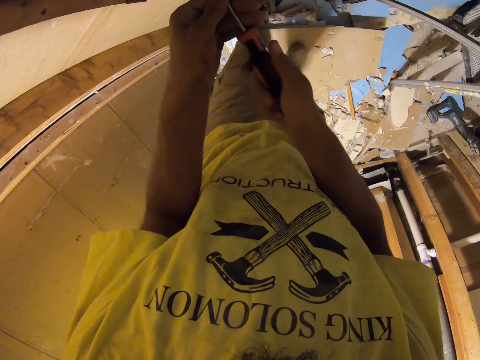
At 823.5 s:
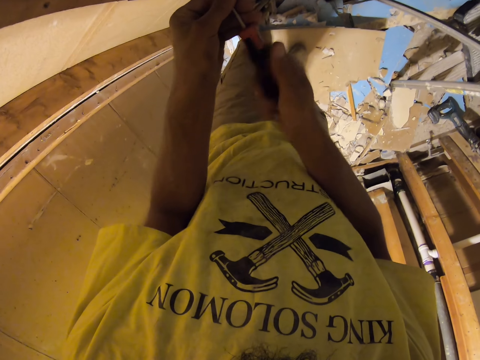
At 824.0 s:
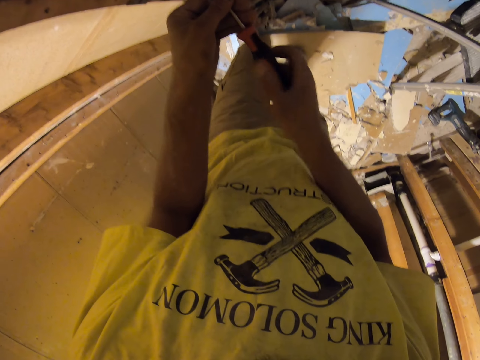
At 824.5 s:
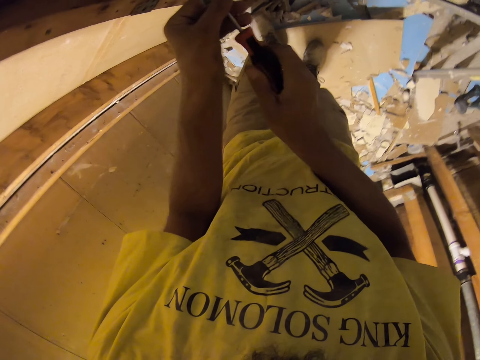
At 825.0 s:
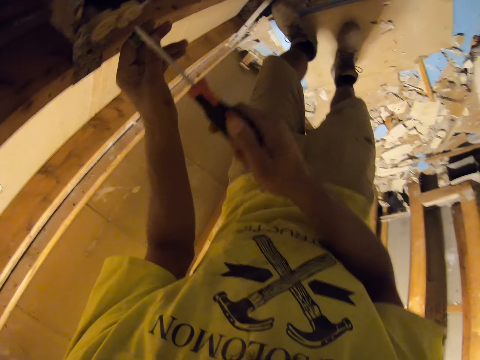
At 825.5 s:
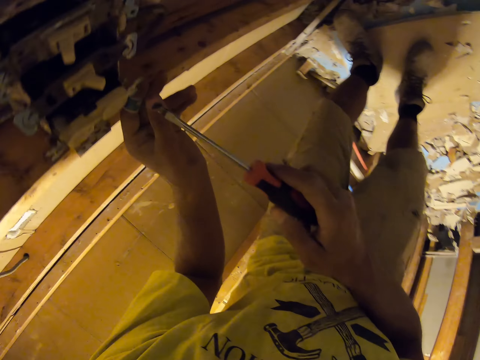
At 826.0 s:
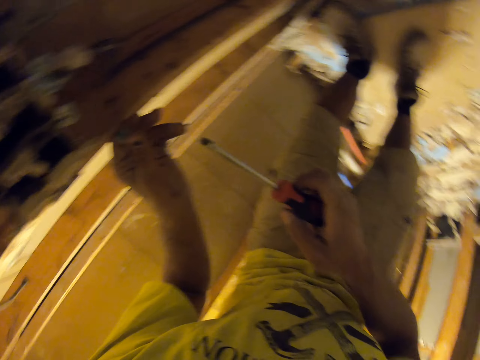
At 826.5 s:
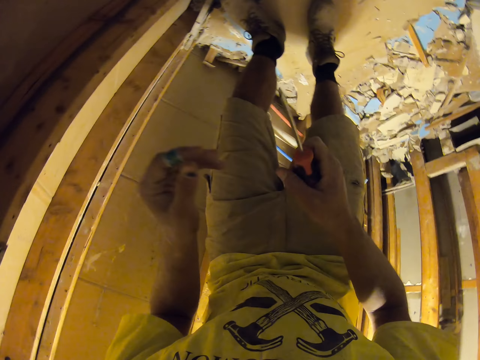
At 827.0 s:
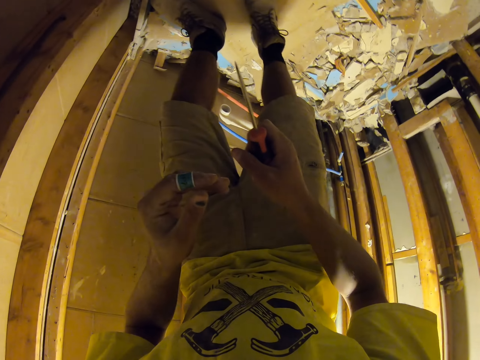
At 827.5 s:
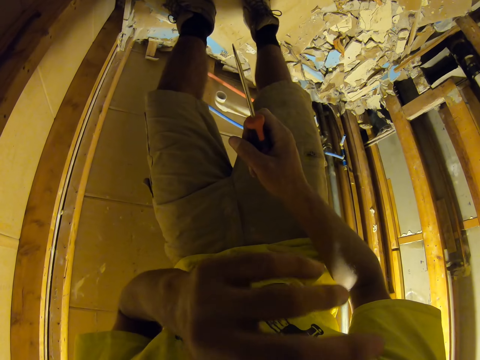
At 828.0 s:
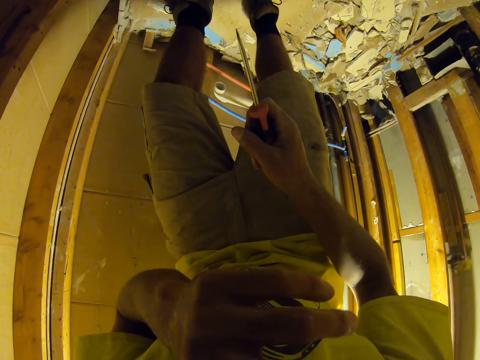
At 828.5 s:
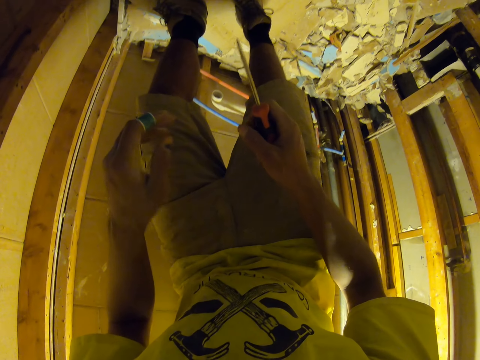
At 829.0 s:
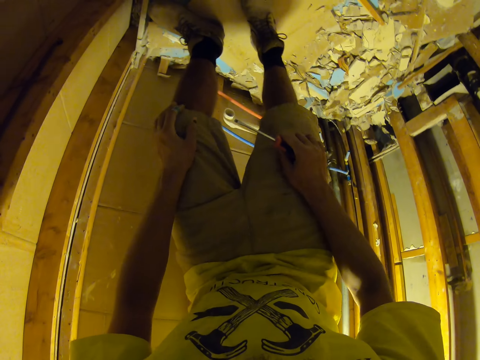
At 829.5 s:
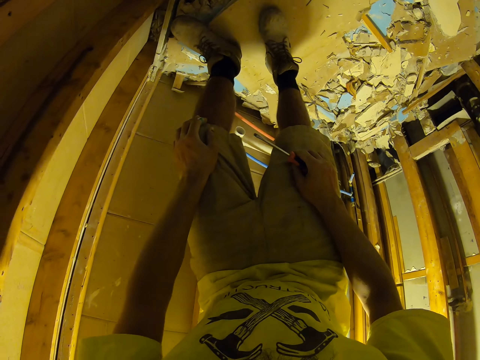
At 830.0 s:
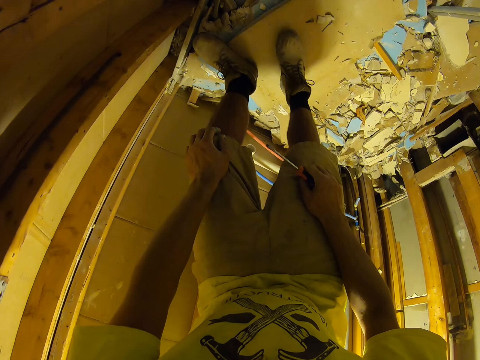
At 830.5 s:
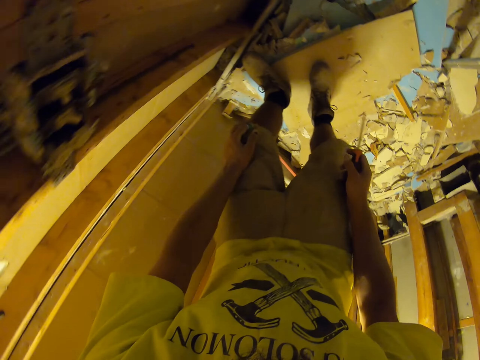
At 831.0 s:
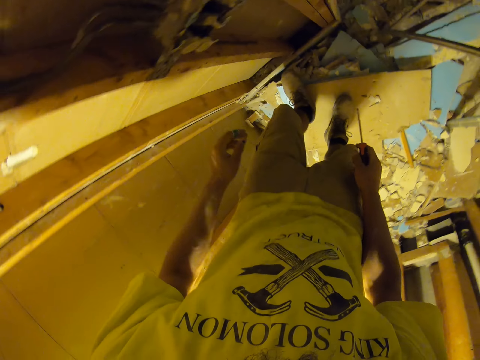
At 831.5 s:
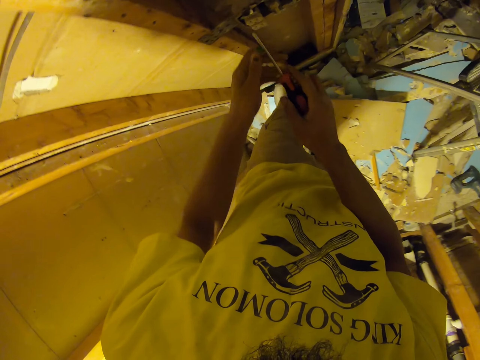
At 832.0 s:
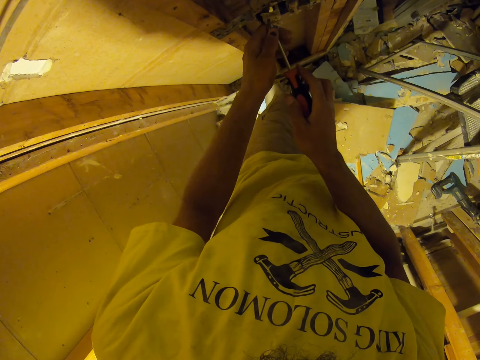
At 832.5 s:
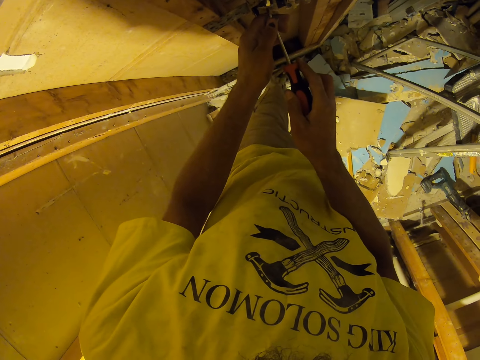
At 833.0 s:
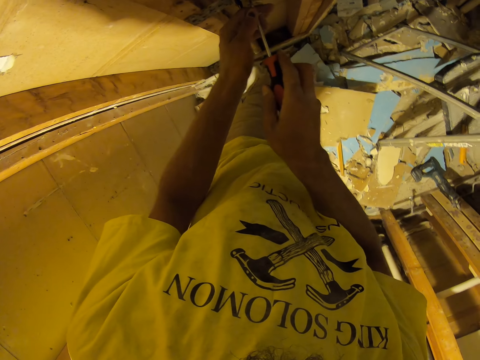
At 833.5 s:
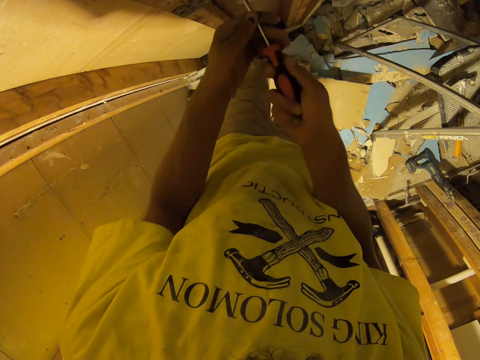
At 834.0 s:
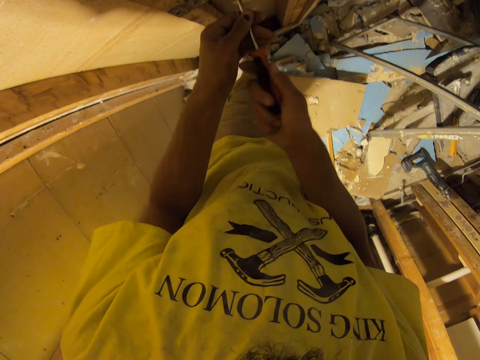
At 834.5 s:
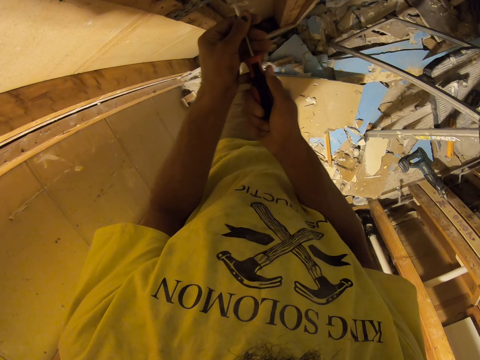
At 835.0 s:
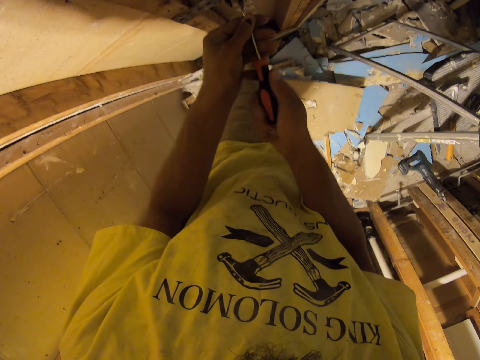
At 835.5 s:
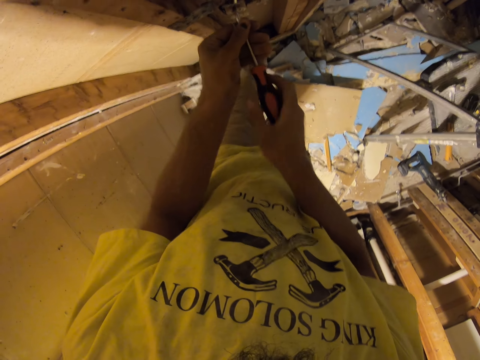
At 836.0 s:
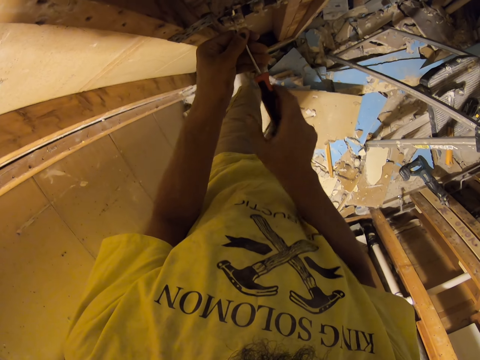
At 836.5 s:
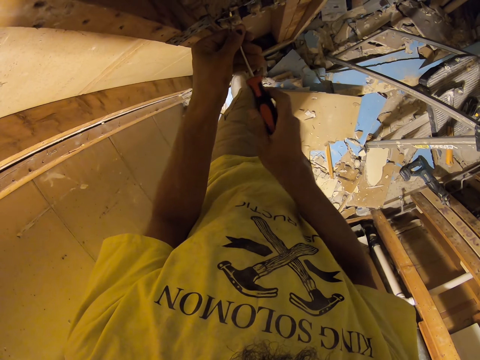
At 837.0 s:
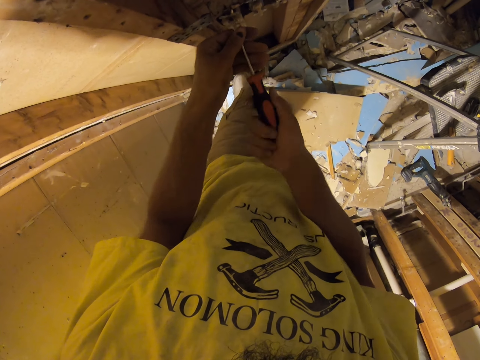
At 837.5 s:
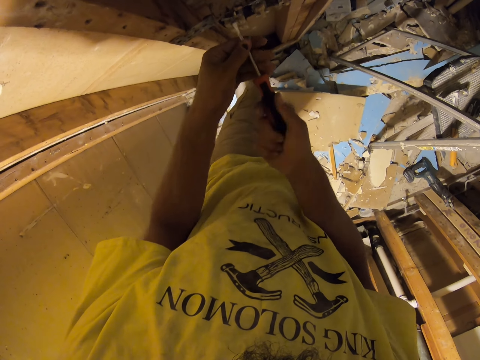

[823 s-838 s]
The camera wearer stops to tighten the screw. He touches his face. He holds the screwdriver with both hands. He puts the screwdriver in the screw. He drives the screw in the socket with the screwdriver.

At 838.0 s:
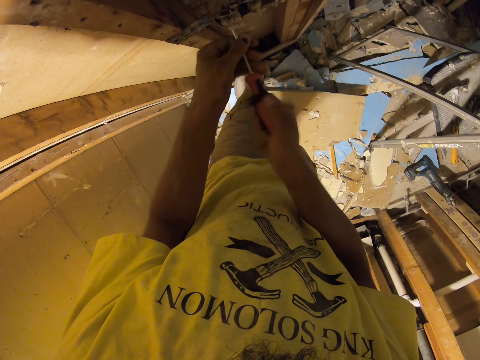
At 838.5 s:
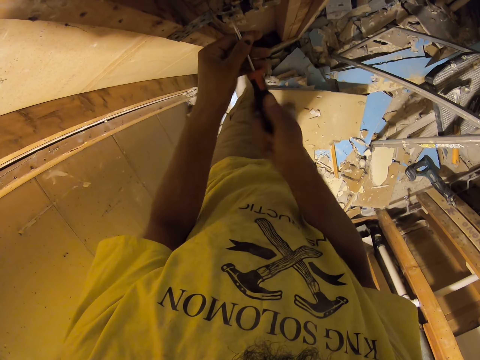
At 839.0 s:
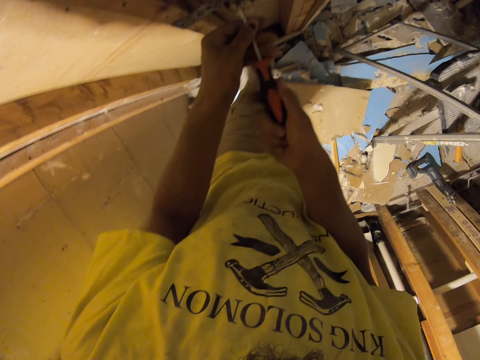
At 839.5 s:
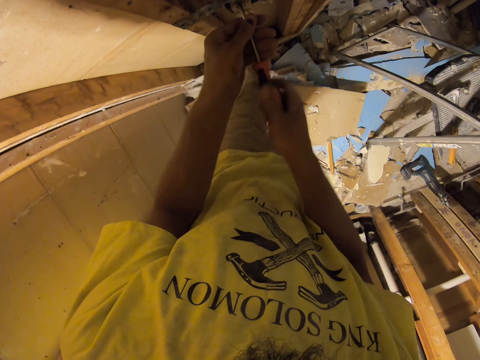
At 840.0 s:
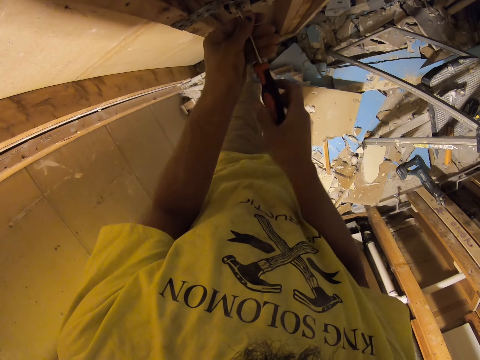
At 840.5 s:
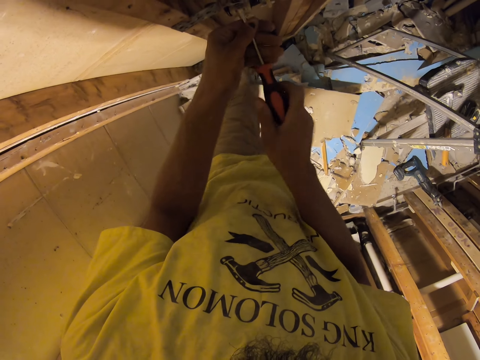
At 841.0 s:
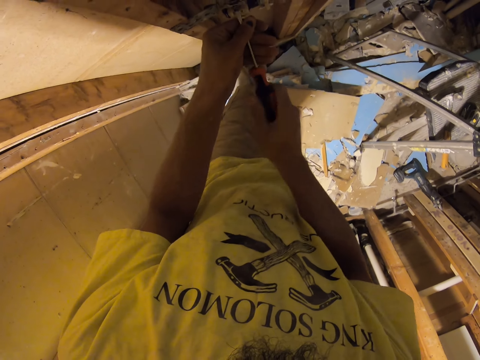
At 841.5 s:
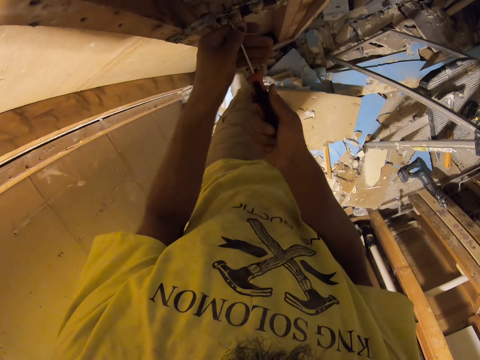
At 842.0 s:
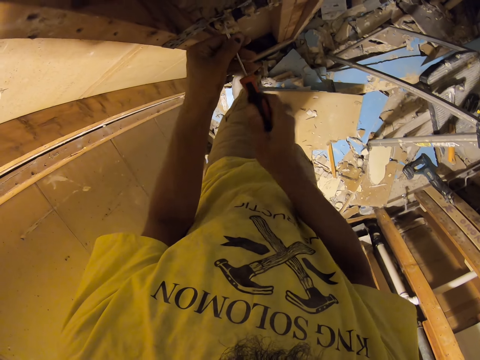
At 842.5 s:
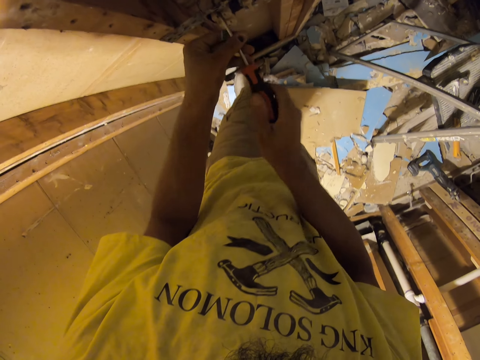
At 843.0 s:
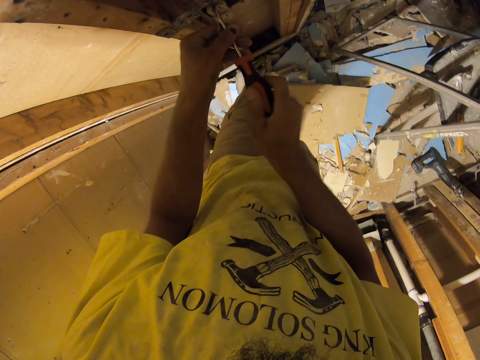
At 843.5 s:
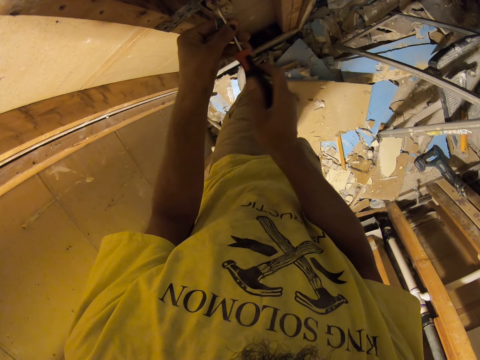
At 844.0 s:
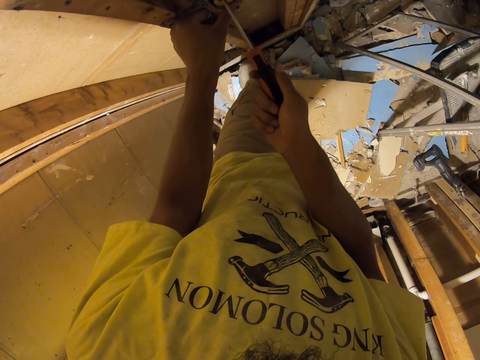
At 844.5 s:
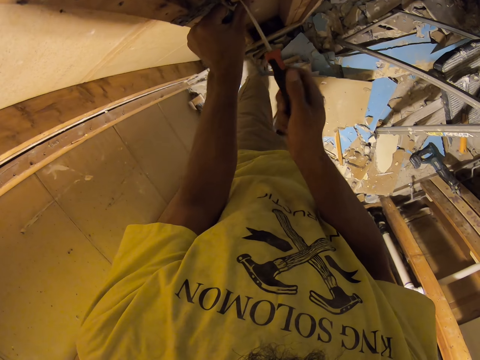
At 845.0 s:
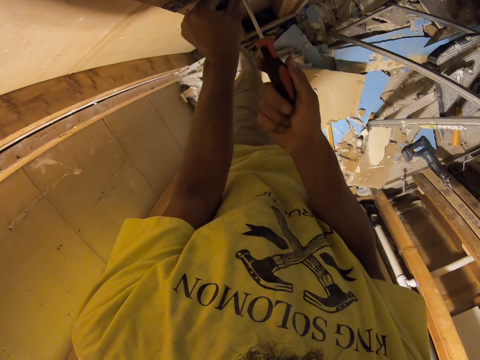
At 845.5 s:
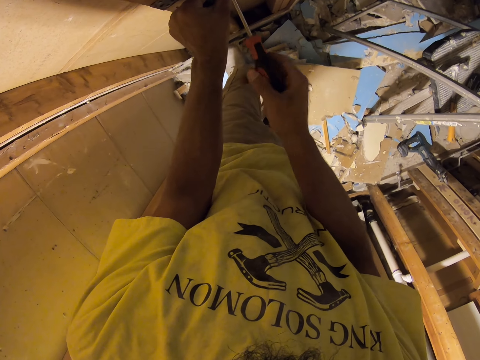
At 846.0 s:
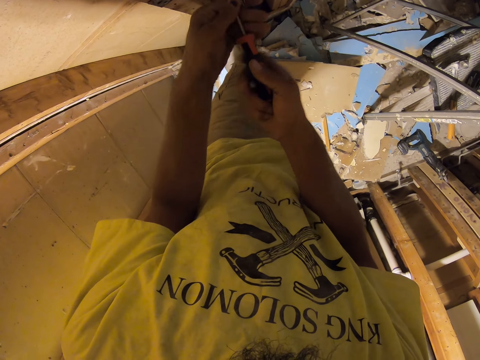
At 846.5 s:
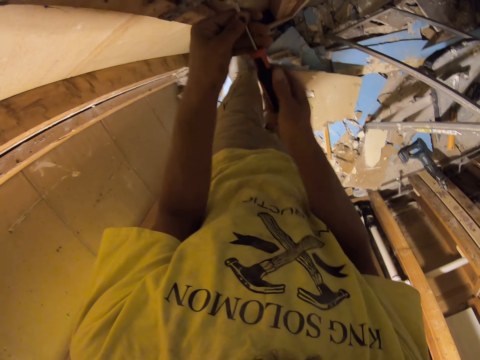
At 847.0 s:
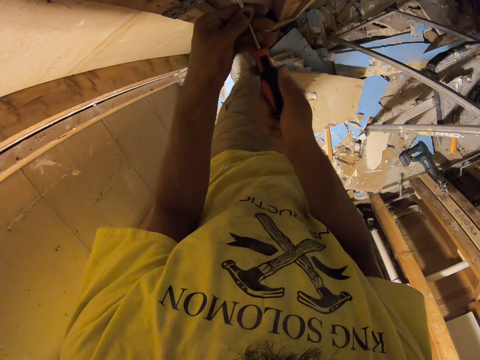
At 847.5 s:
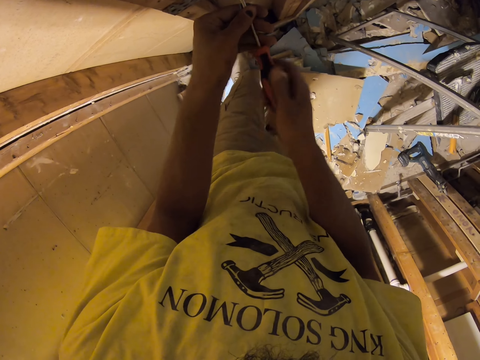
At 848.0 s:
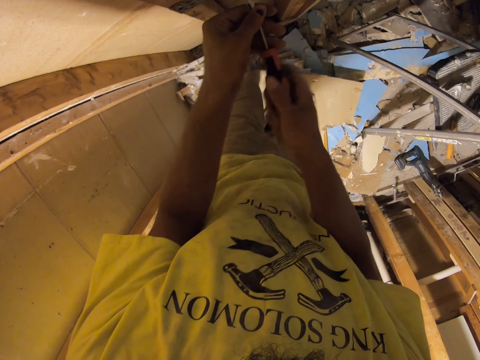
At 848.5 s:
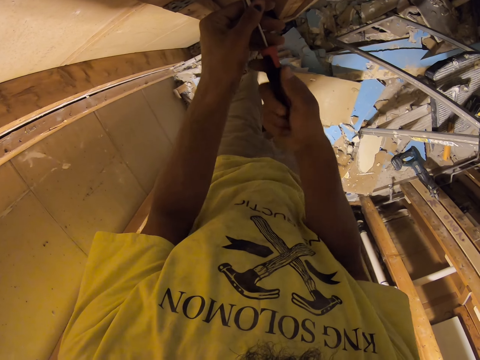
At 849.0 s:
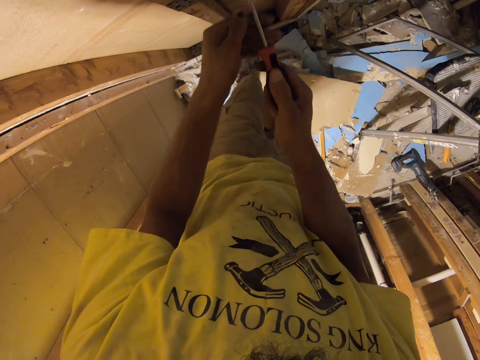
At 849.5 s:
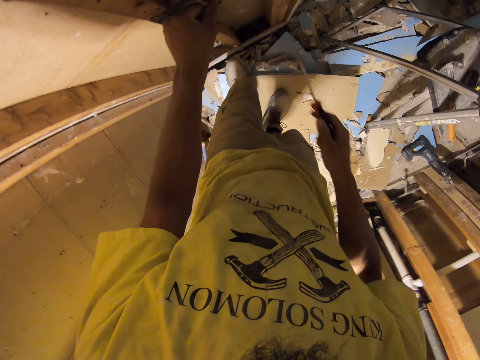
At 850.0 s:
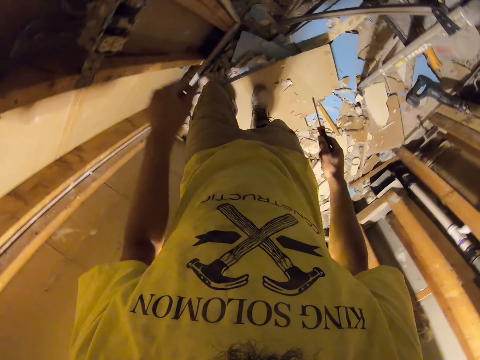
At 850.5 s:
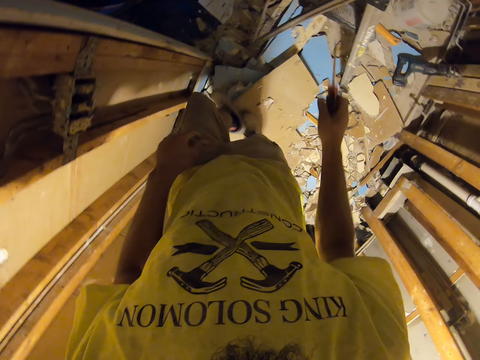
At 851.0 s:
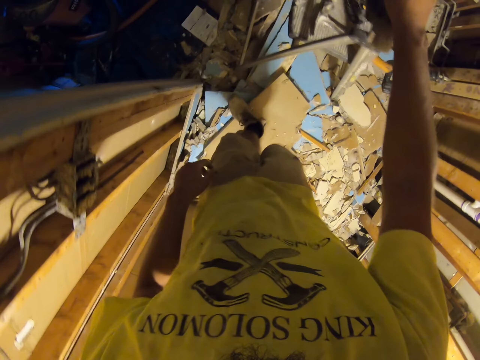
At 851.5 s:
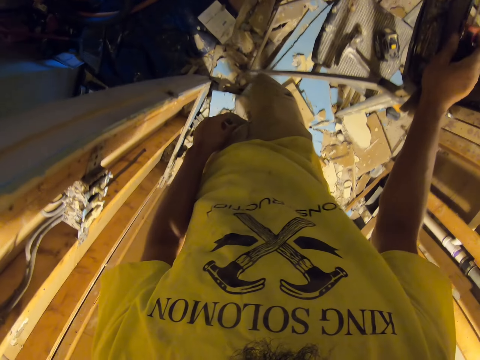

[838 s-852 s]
The camera wearer presses the screw. They stop to tighten the screw. They walk in the room. They place a hand on a ladder. They walk out from the room.
